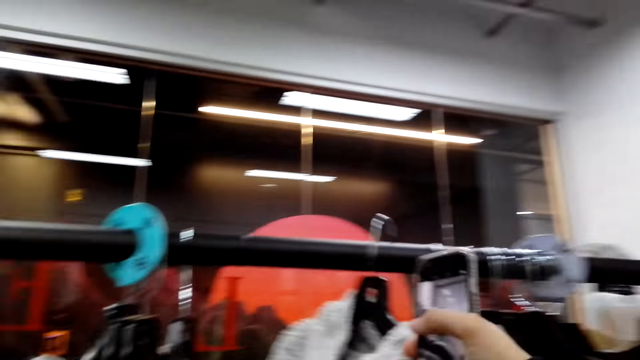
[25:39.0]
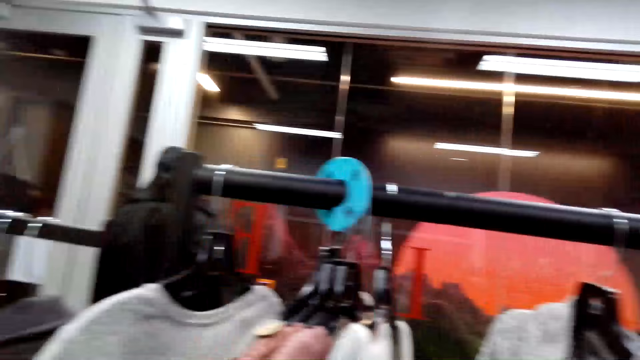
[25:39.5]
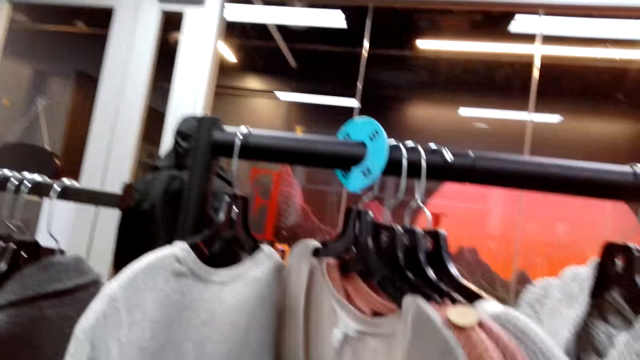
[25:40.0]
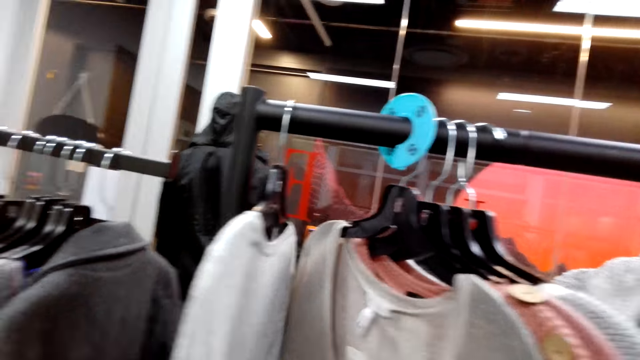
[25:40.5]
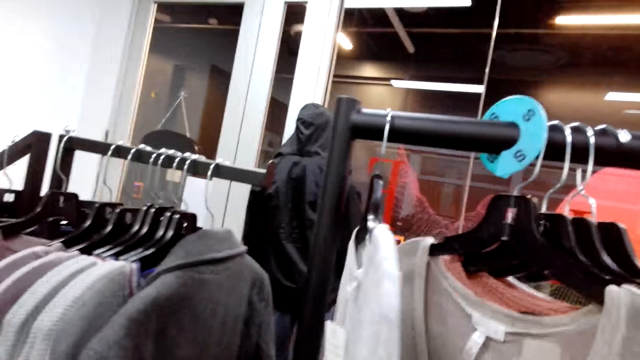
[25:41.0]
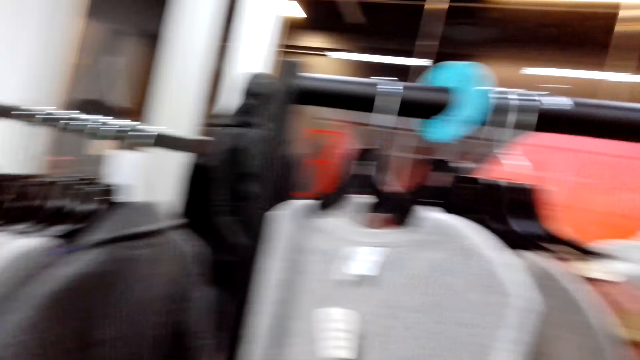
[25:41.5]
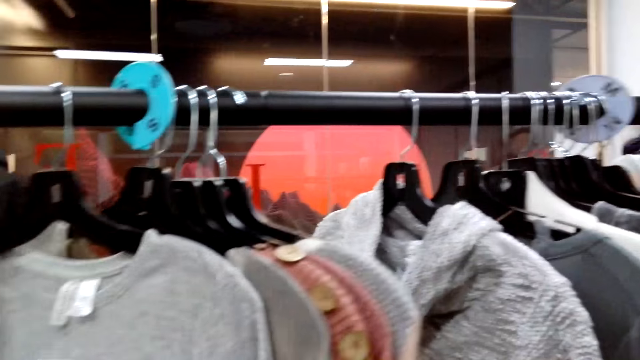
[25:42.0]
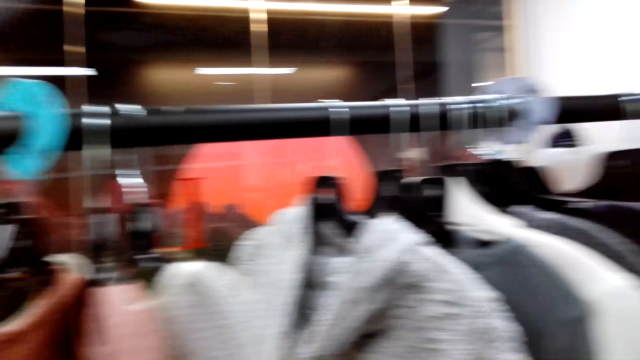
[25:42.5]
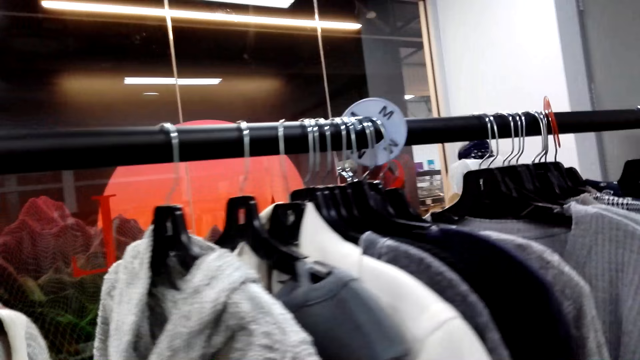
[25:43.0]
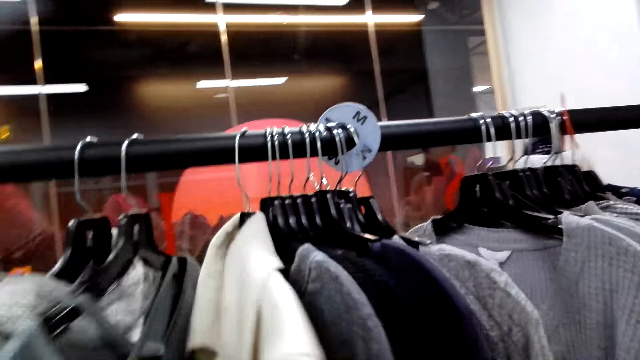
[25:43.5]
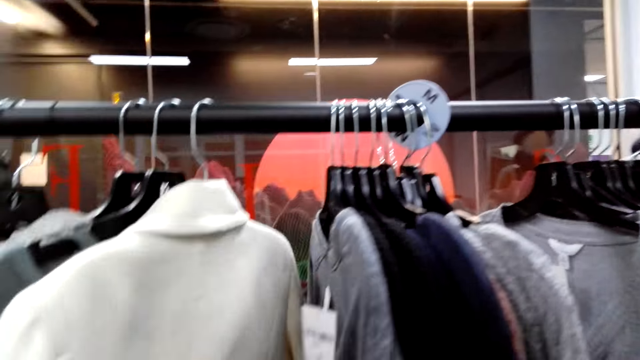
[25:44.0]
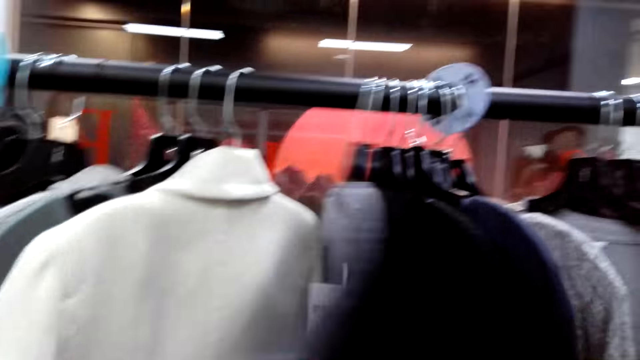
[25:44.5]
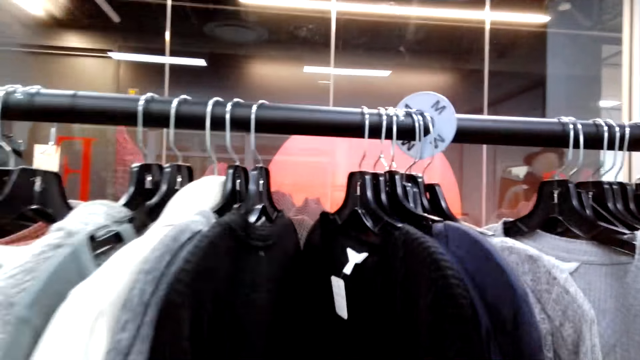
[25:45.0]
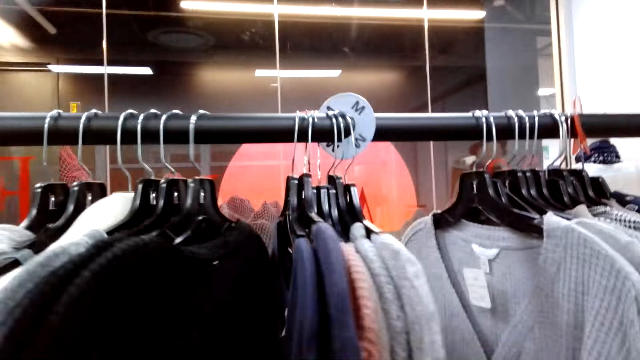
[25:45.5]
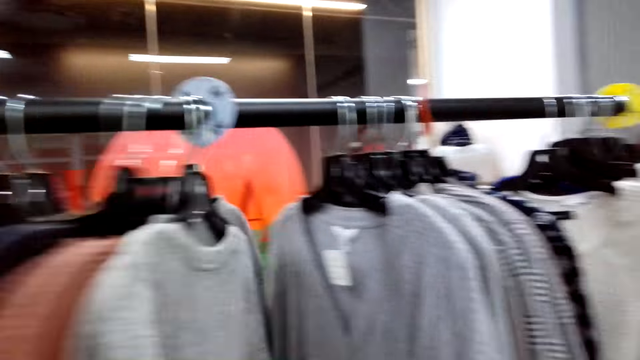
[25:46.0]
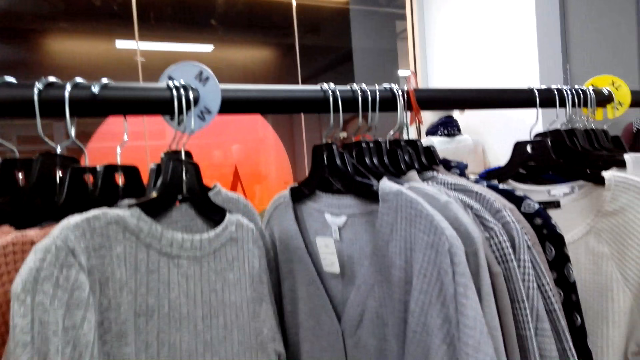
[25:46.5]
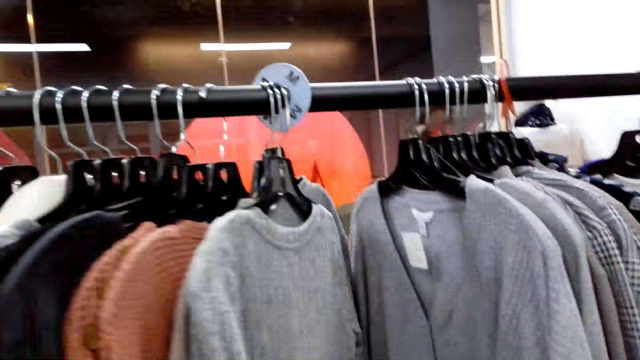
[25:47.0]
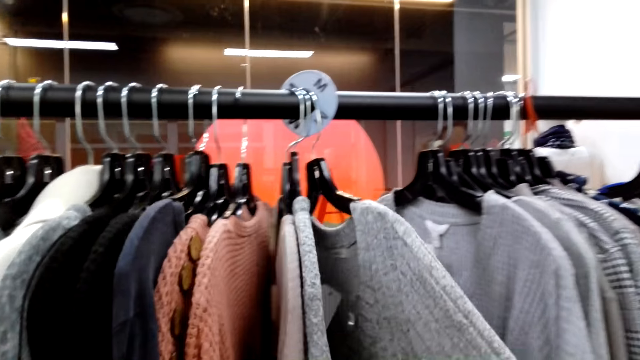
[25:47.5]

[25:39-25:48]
The camera wearer moves clothes on the hanger in the boutique. They check for clothes on the hanger line.

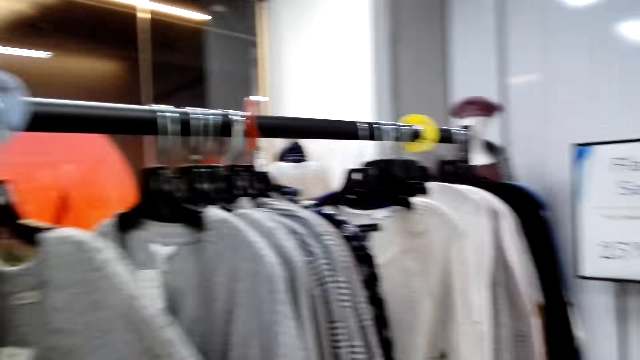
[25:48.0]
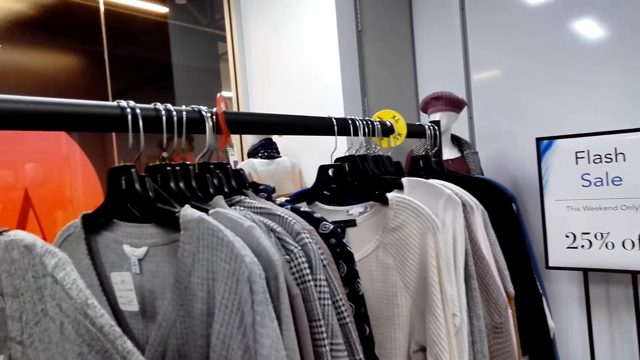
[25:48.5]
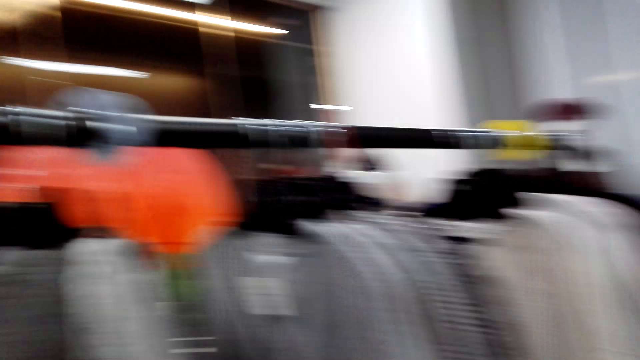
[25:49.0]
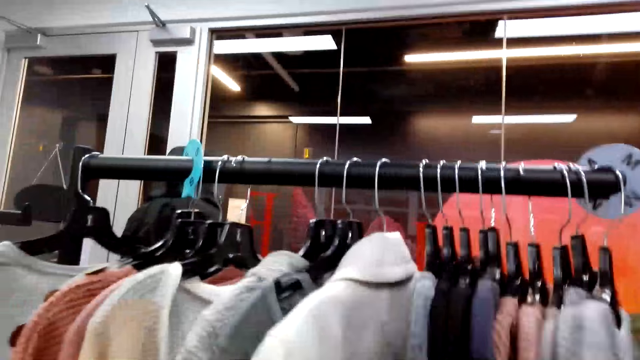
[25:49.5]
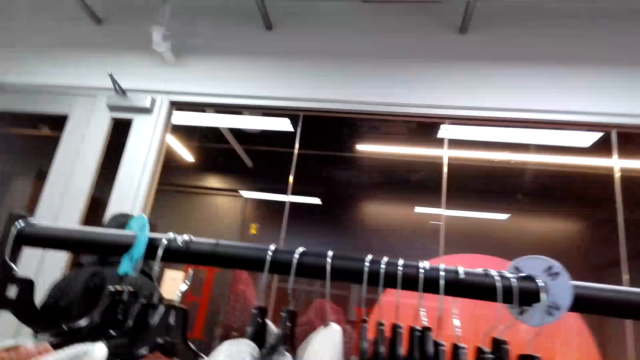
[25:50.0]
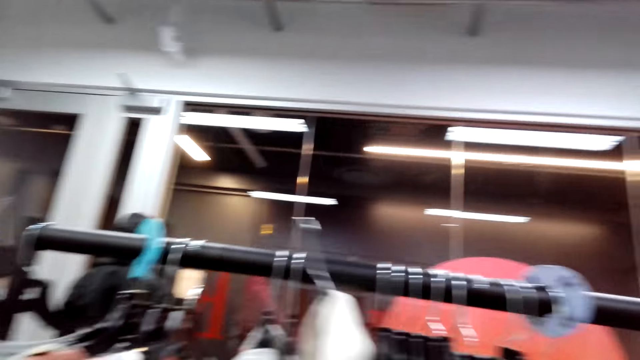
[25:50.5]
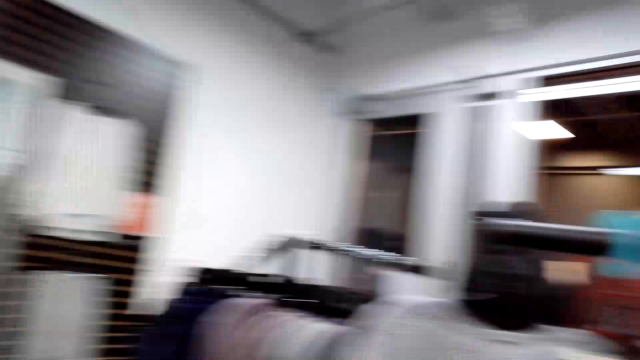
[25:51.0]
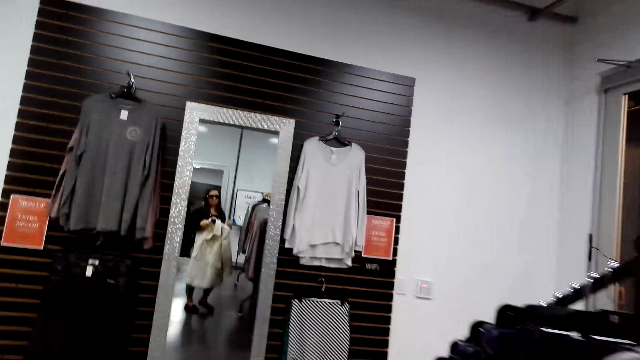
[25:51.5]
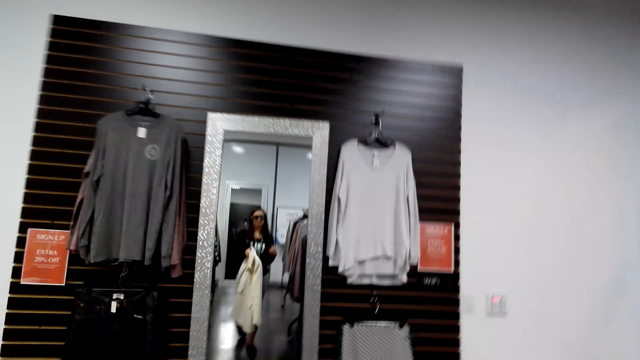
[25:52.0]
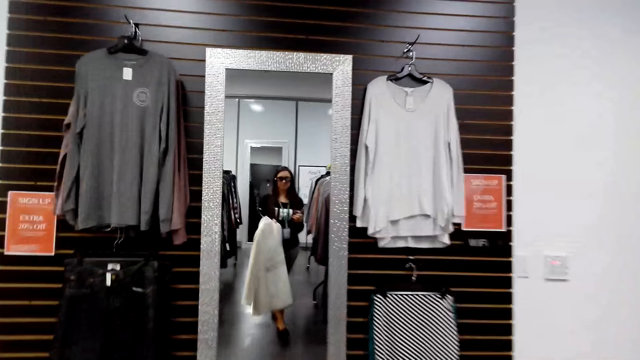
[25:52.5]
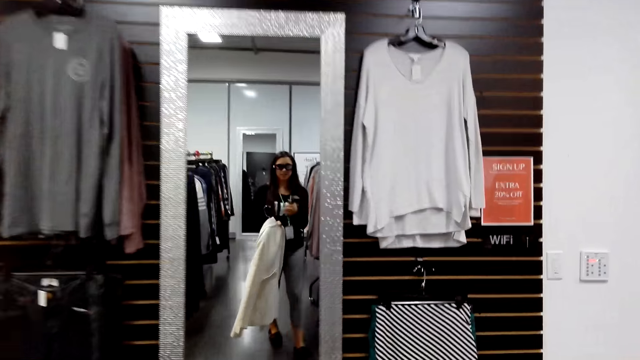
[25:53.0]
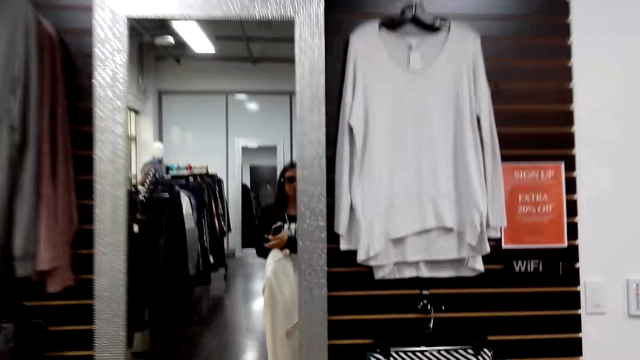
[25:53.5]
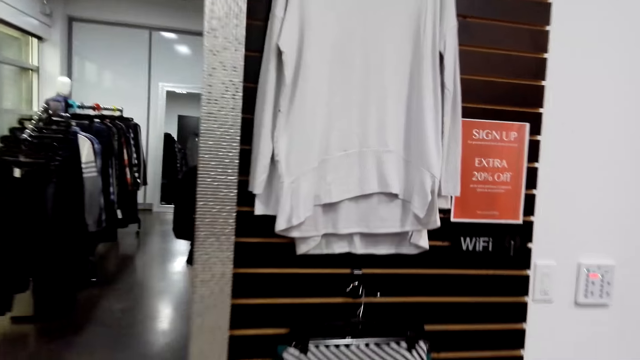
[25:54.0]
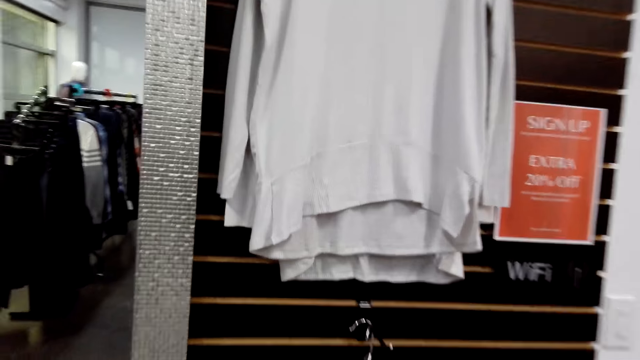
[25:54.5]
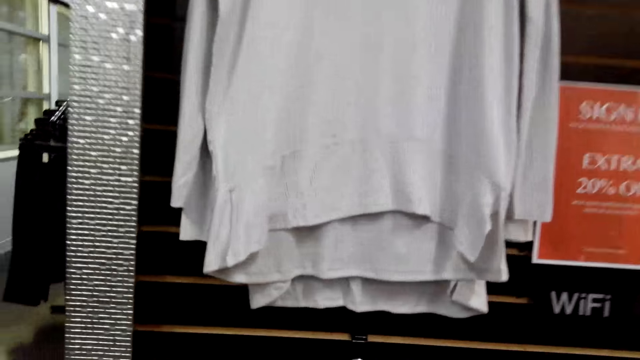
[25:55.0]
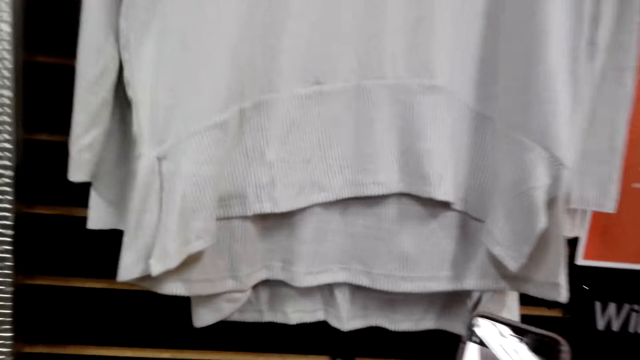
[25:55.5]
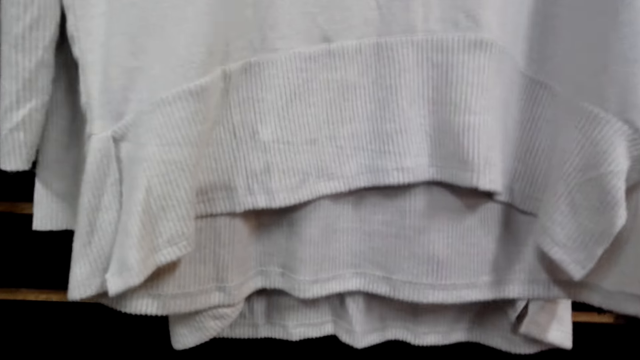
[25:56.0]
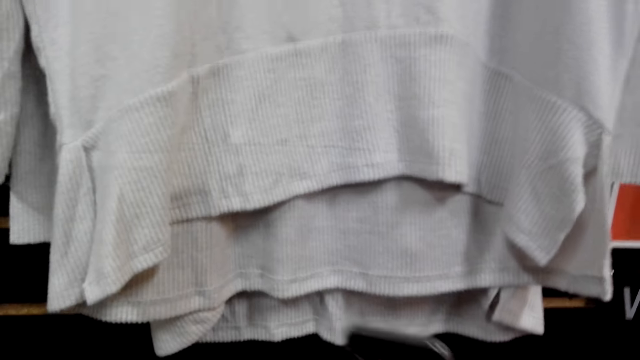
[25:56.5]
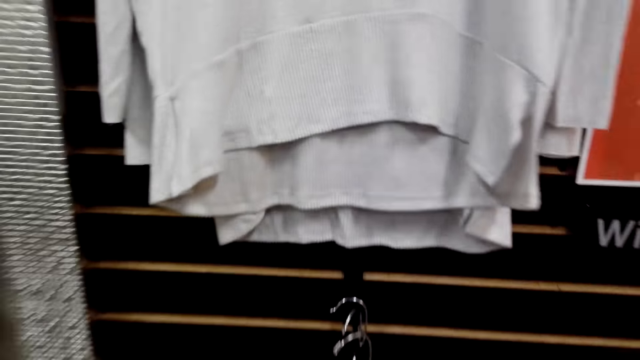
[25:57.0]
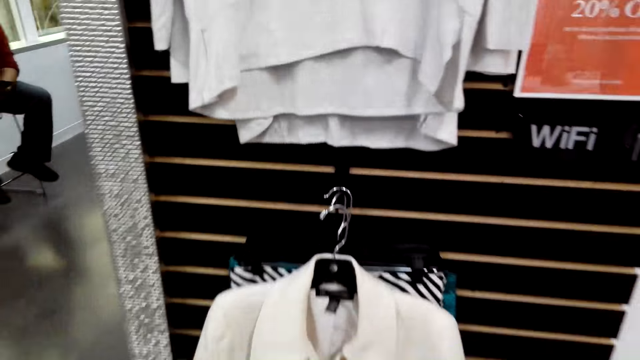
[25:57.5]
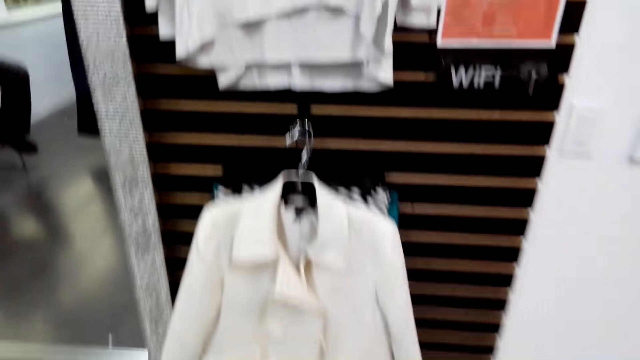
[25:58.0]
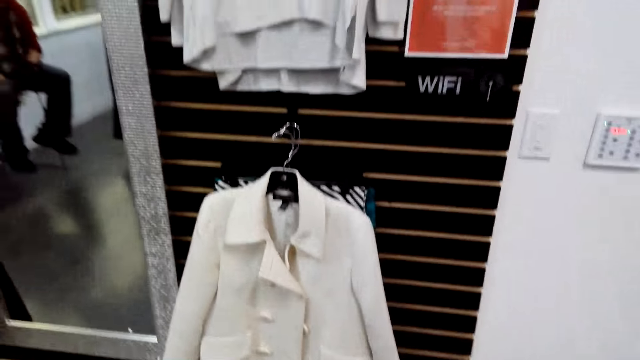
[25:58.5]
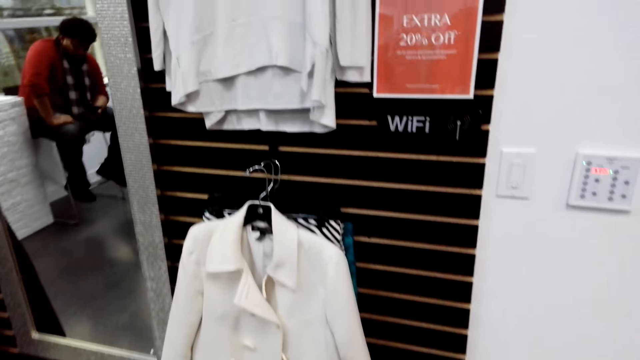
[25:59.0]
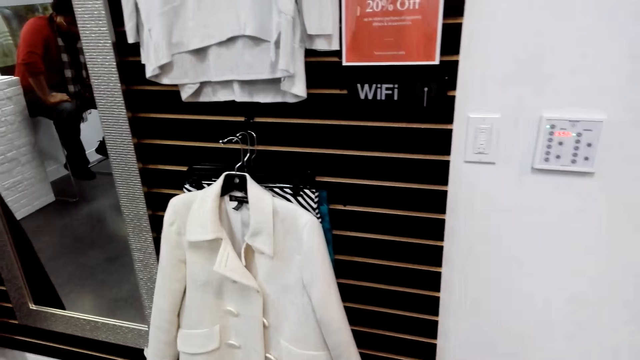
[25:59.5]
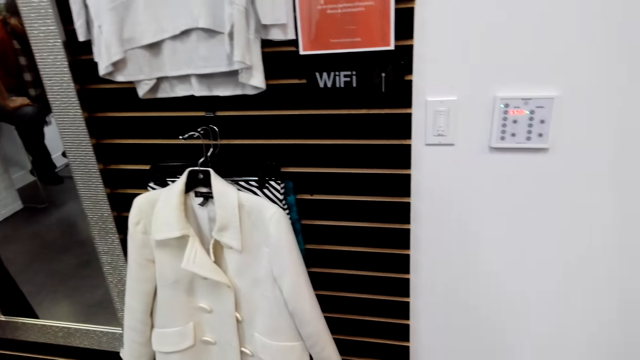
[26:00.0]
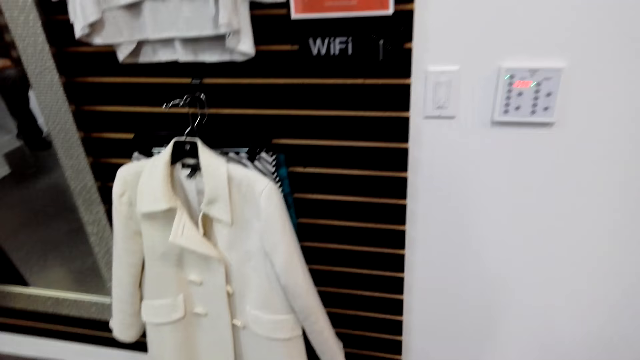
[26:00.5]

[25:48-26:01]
The camera wearer picks up the cloth from the hanger line. They walk in the boutique and carry the clothes. They put the cloth on the hanger line. They walk in the mall.
